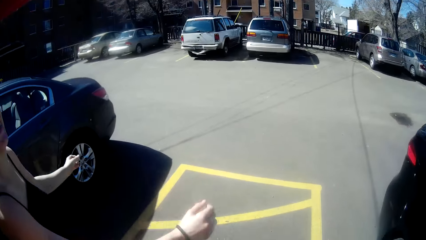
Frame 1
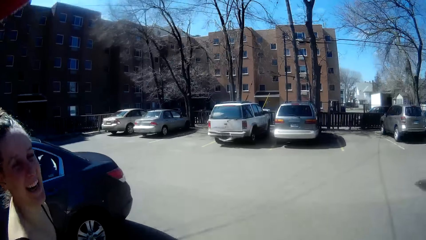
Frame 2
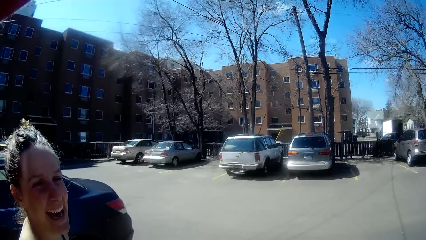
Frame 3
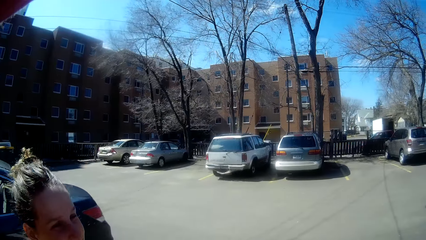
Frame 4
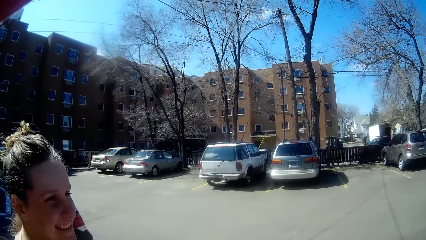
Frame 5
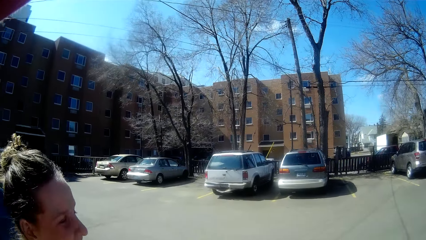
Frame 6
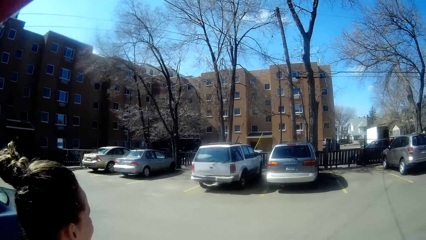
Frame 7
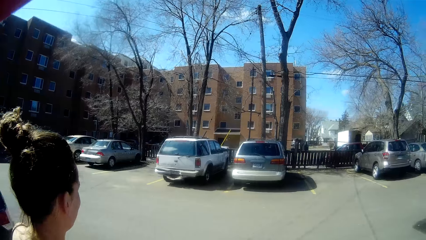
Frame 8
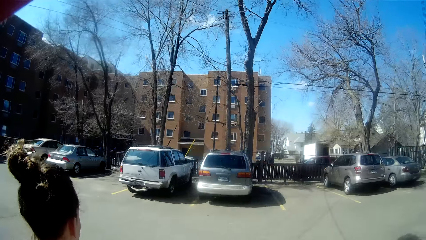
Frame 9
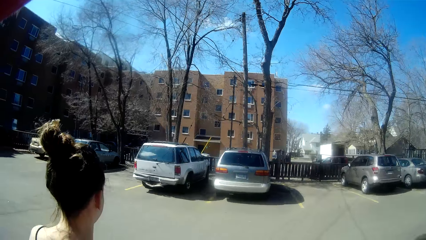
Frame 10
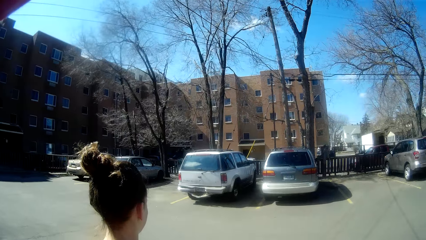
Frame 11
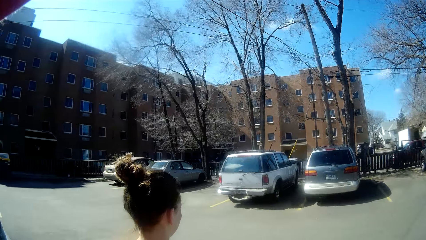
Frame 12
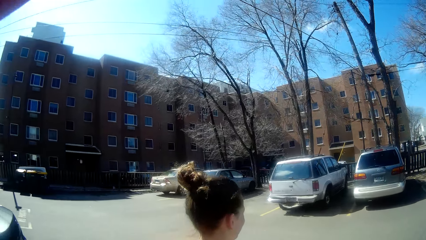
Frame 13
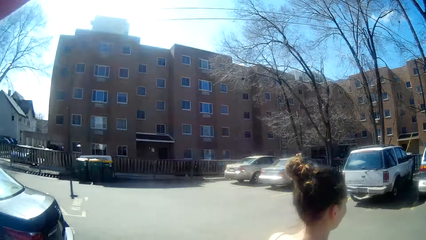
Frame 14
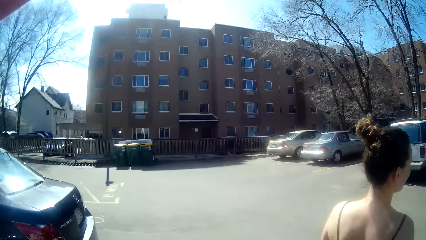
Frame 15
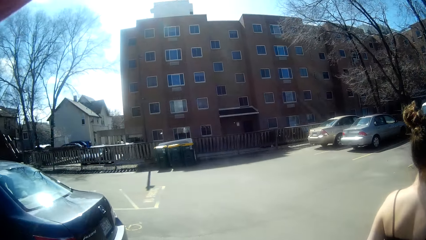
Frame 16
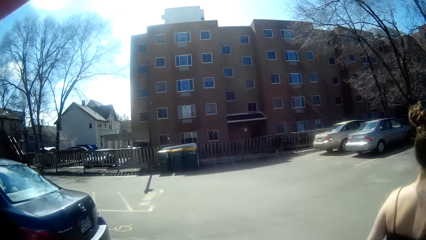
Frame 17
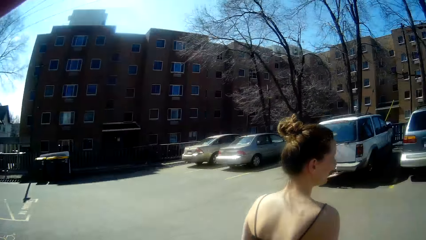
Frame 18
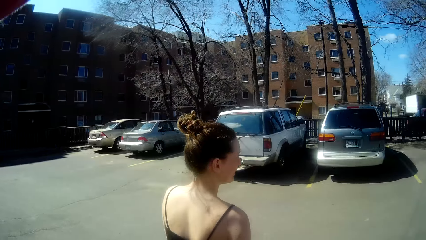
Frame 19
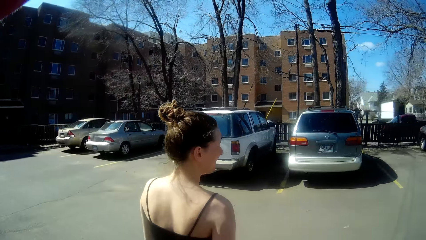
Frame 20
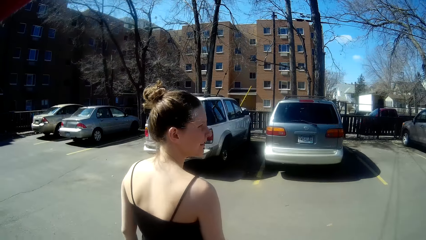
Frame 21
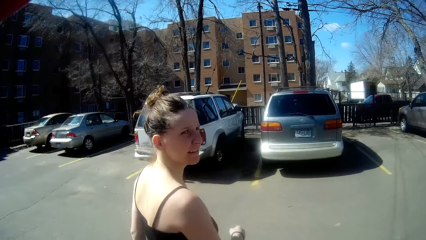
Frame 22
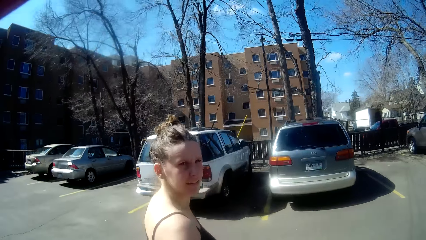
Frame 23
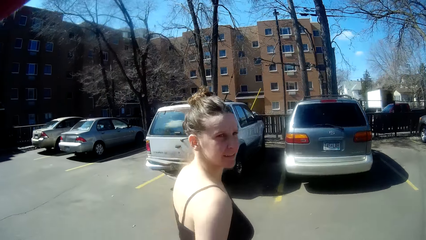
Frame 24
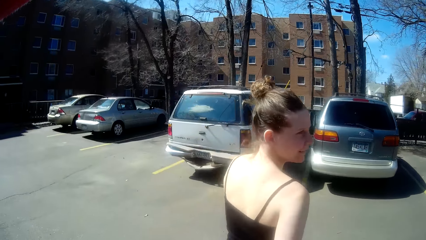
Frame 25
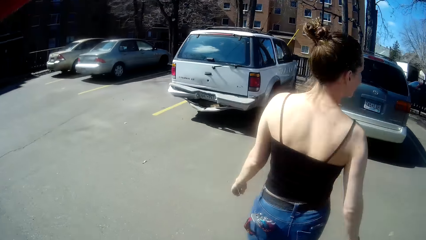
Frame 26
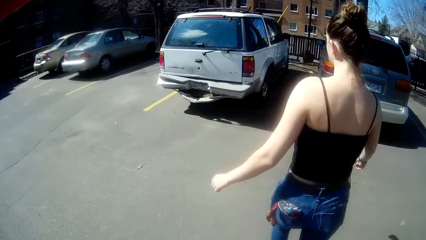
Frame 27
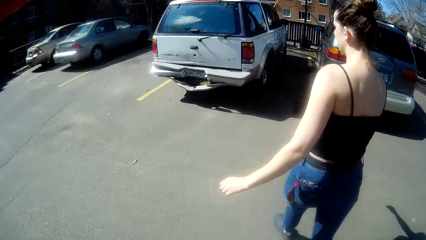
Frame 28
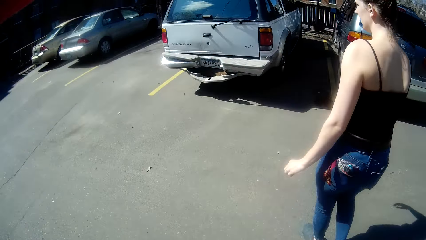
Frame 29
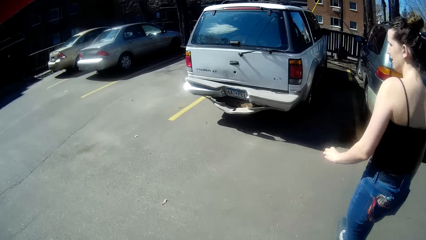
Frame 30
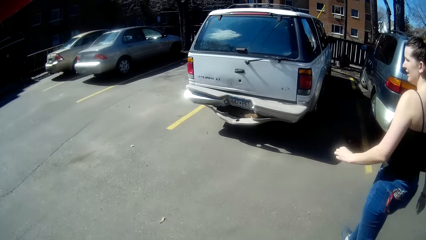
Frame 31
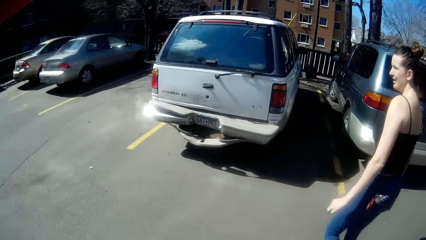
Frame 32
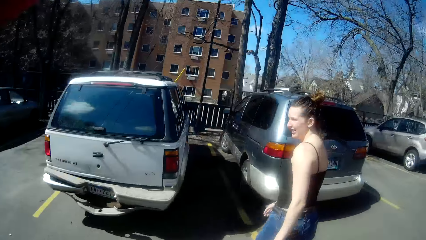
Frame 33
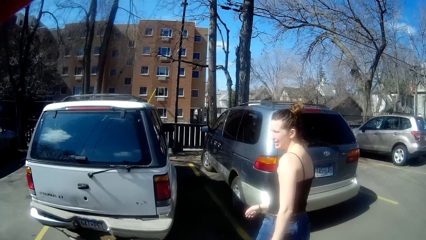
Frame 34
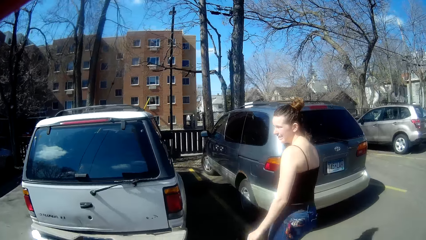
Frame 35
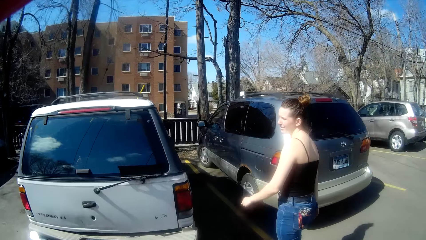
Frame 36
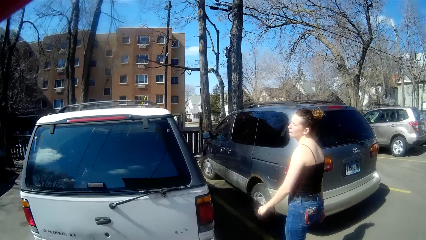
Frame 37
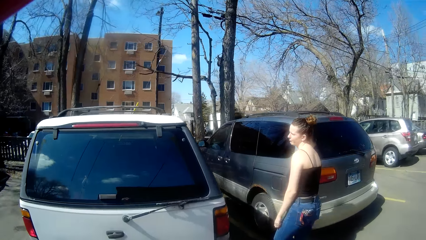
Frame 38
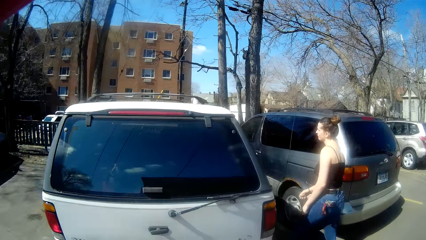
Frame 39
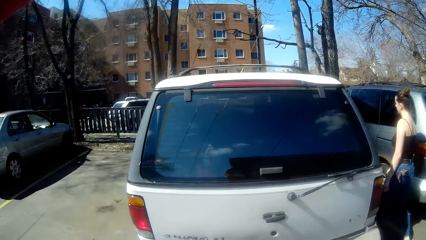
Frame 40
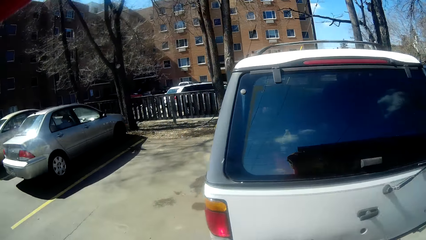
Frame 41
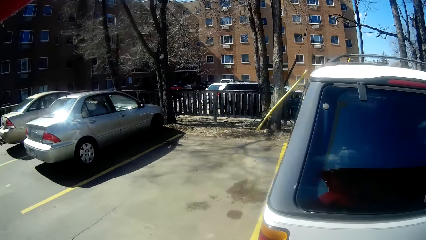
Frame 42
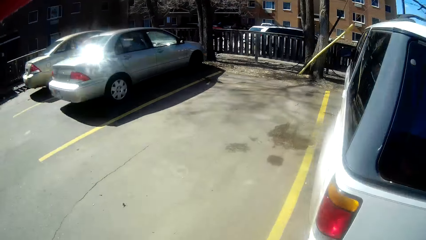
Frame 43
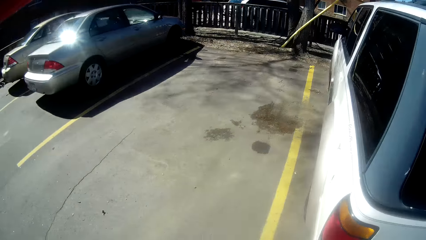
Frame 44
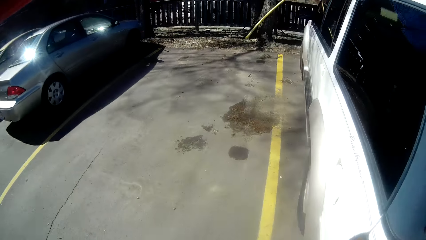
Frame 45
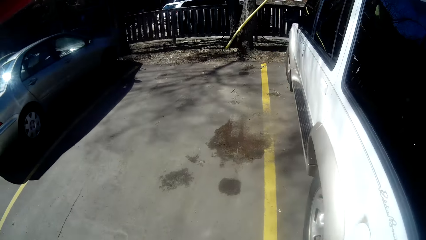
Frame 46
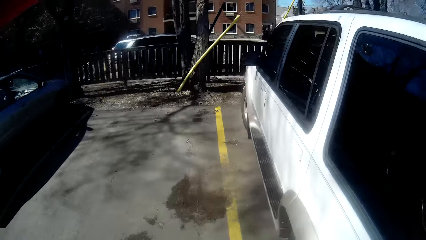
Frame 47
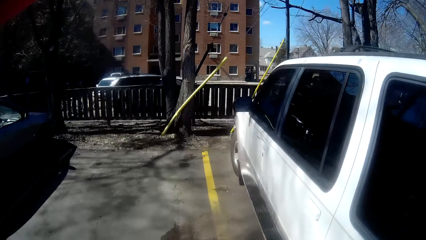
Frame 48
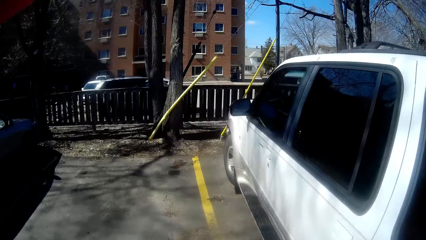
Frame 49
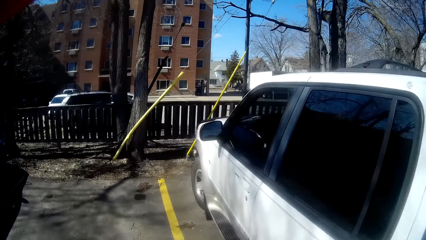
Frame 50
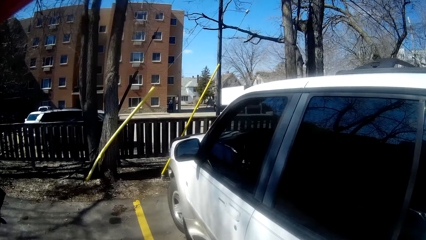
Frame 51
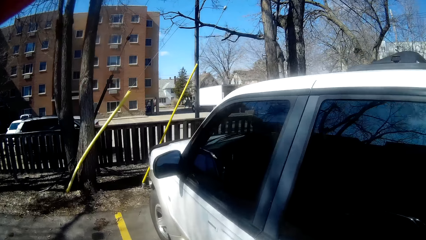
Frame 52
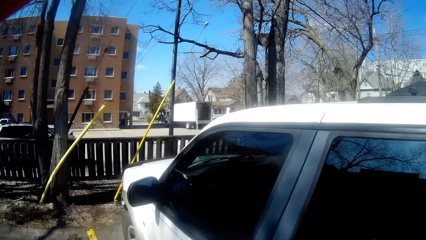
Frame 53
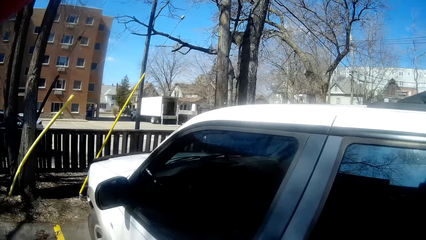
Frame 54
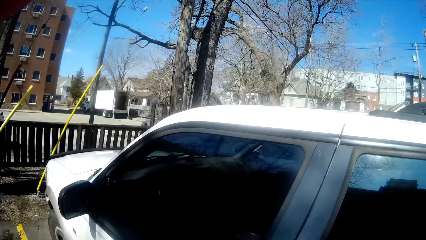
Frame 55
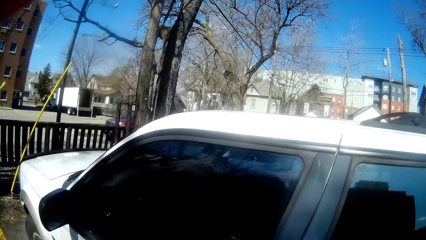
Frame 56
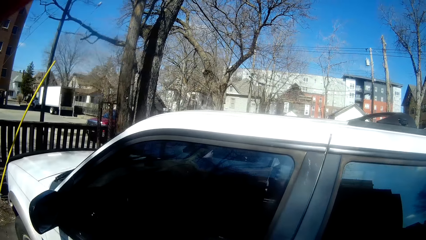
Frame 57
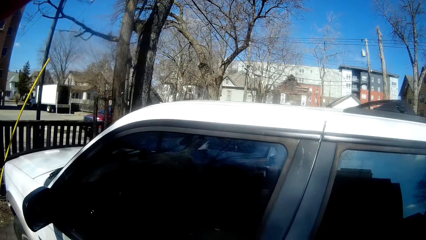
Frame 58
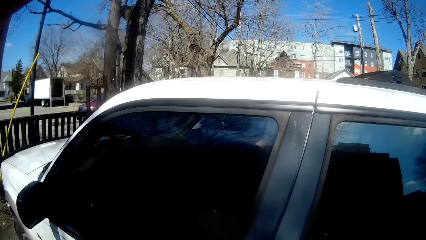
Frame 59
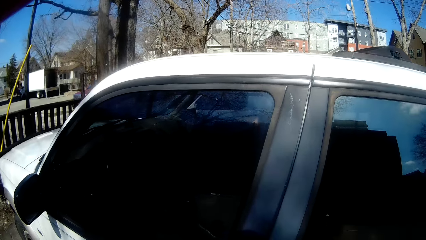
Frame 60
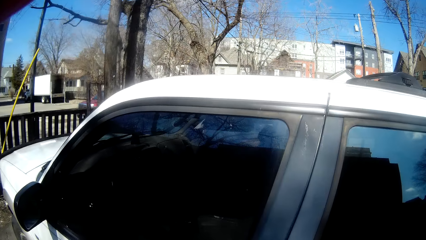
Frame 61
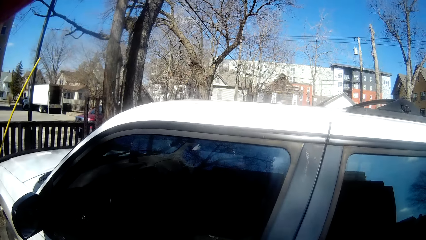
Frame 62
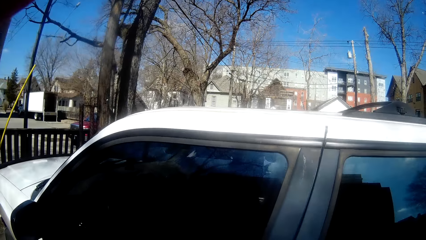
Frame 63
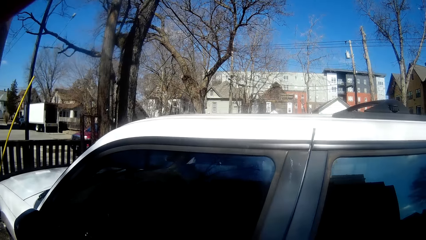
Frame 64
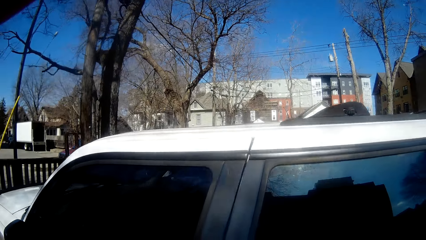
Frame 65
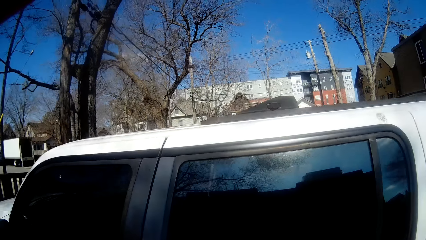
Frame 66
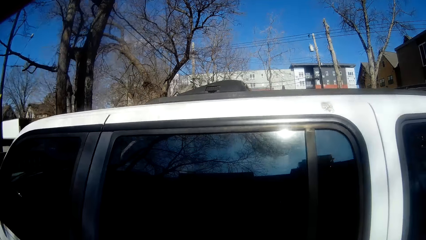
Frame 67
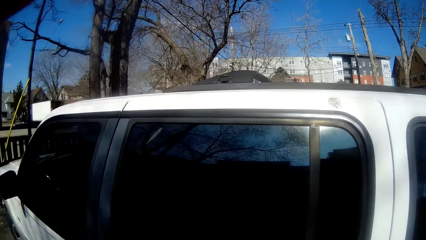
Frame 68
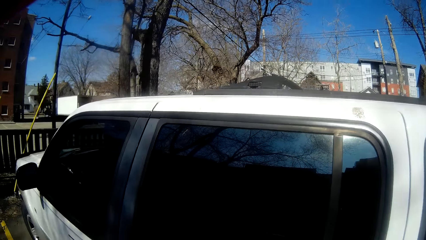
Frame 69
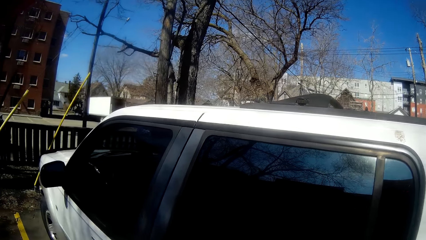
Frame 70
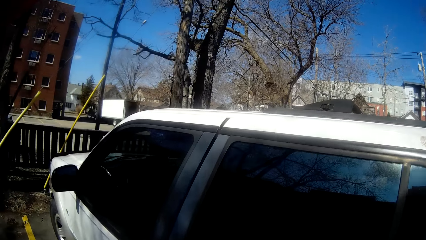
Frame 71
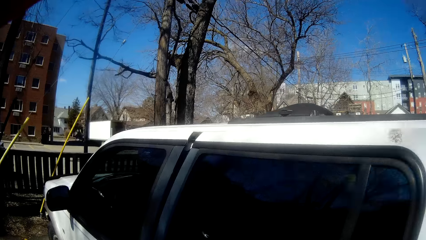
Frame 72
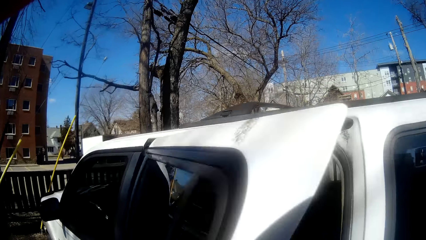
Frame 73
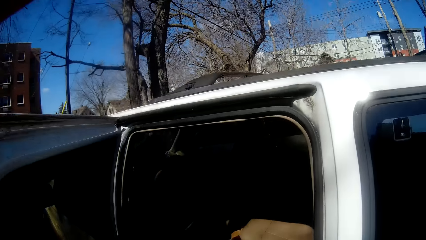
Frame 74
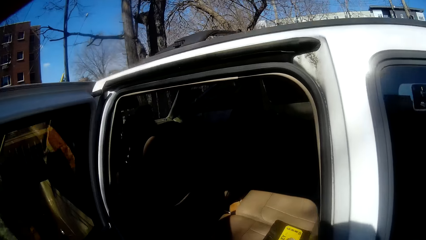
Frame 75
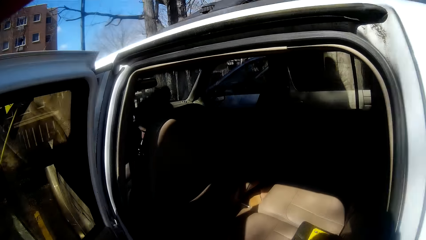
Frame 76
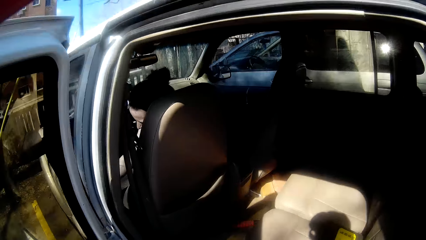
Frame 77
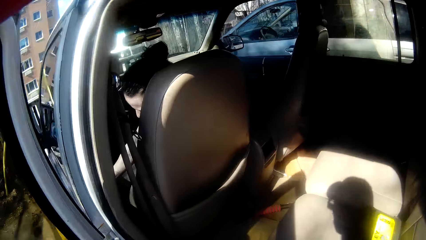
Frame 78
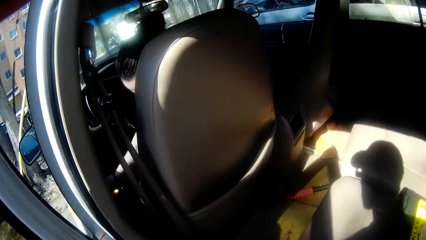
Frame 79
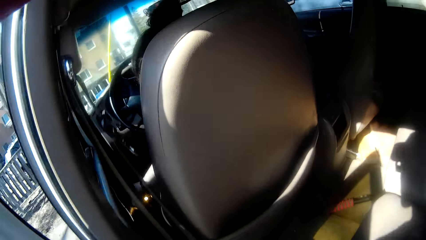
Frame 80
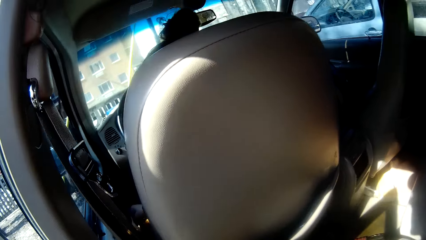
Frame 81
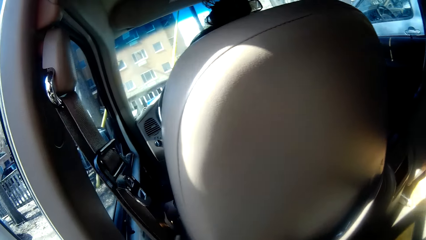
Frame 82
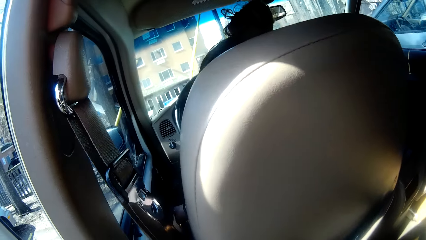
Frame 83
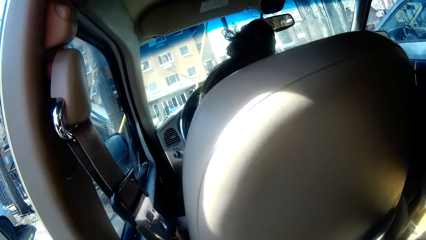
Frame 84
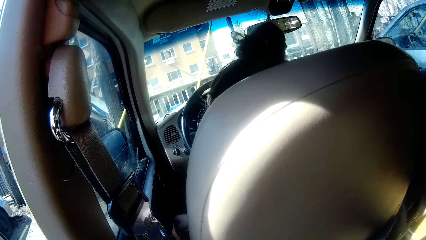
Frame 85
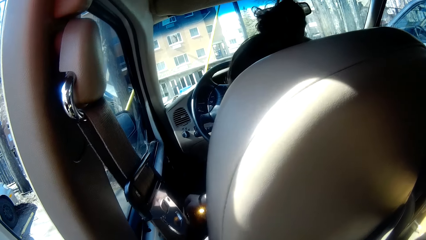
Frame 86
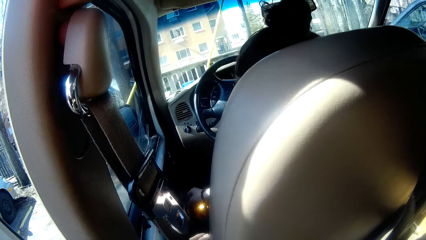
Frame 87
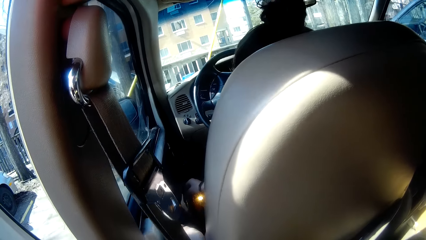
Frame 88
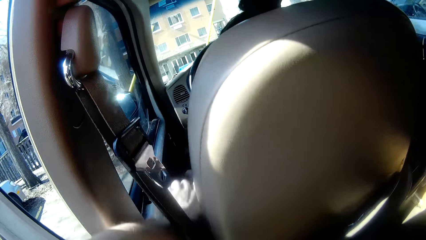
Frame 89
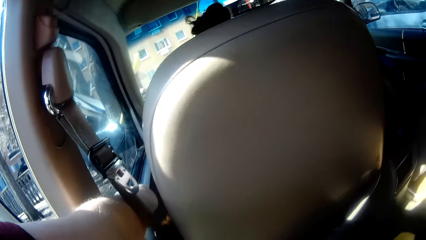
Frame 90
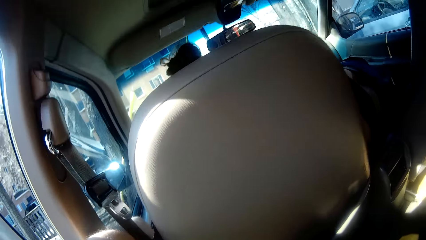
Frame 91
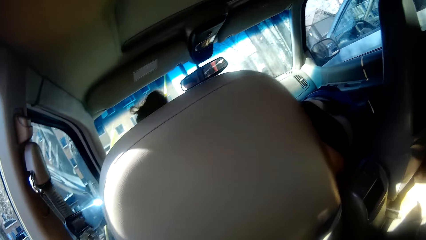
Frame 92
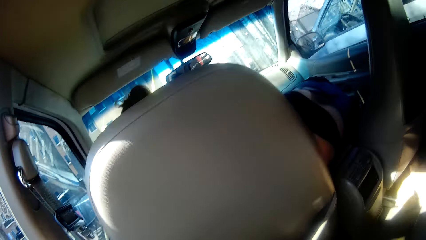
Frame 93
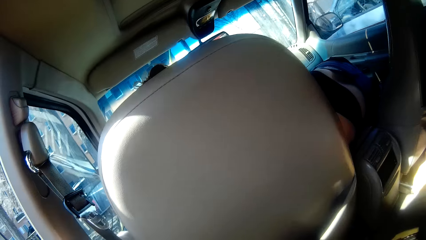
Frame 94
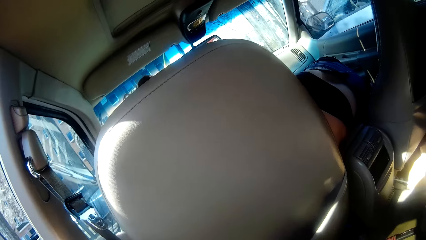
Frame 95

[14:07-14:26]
A lady interacts with the camera wearer and walks towards a car. The lady opens a car door. The camera wearer opens the car door. They look inside the car.
